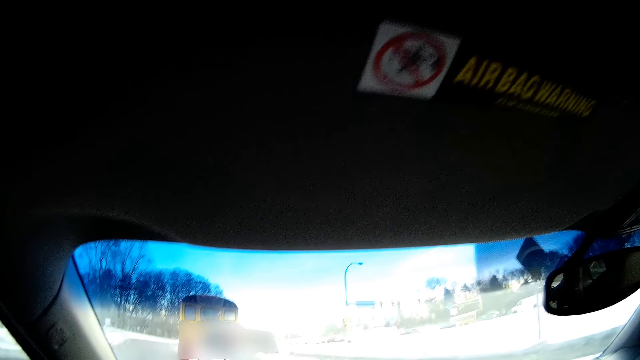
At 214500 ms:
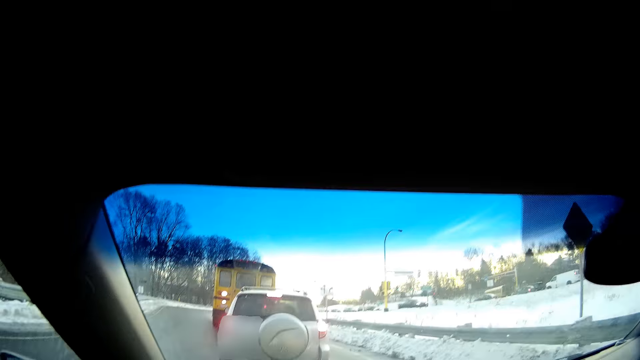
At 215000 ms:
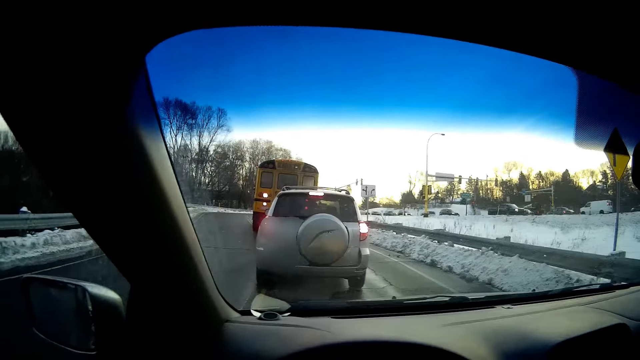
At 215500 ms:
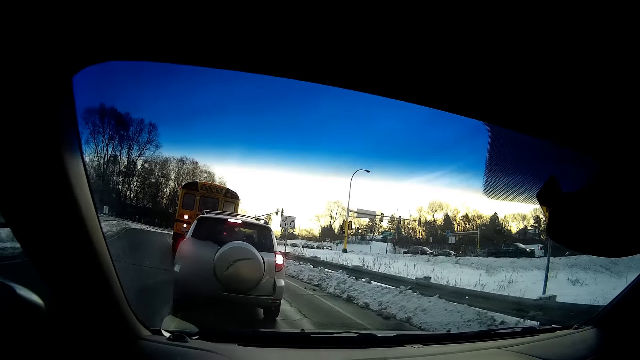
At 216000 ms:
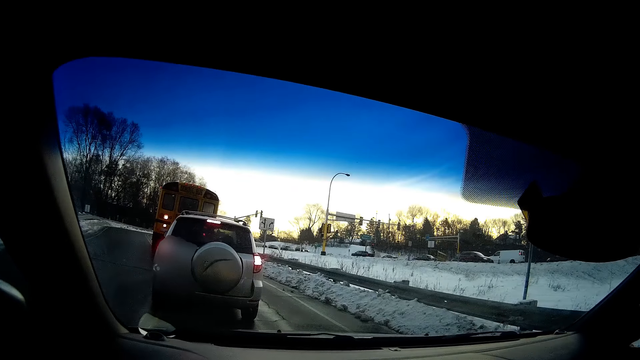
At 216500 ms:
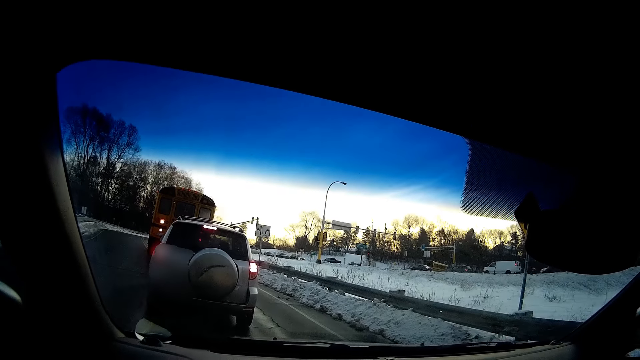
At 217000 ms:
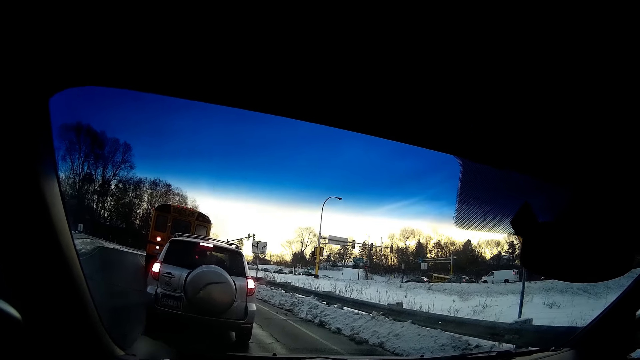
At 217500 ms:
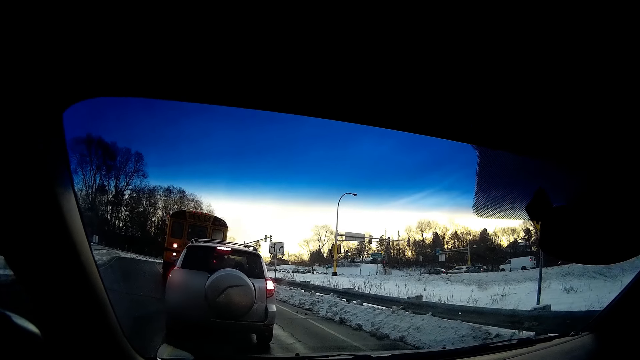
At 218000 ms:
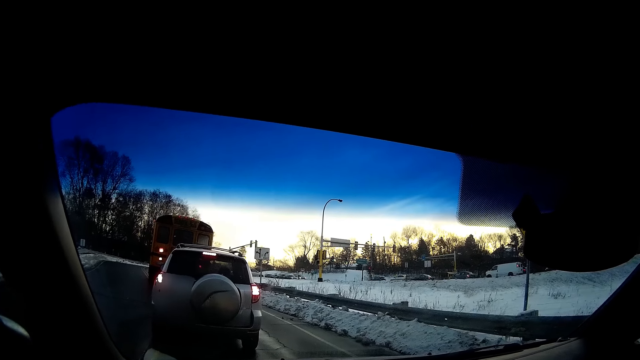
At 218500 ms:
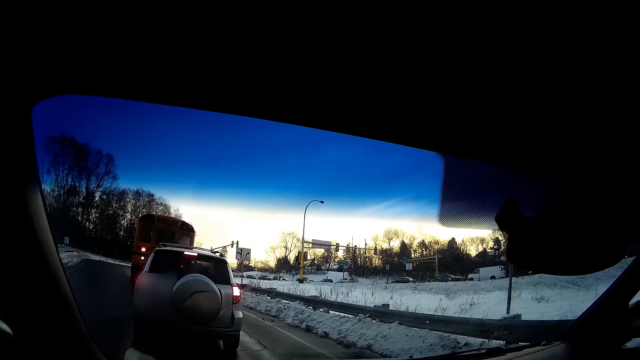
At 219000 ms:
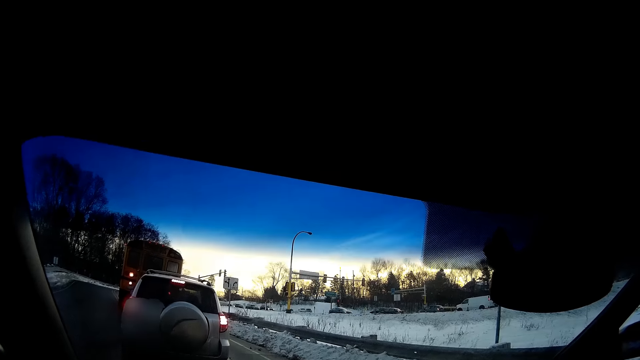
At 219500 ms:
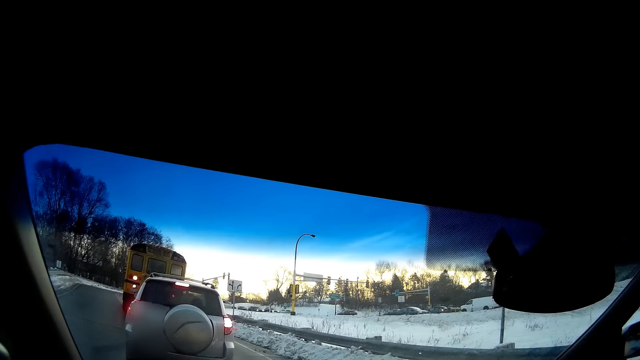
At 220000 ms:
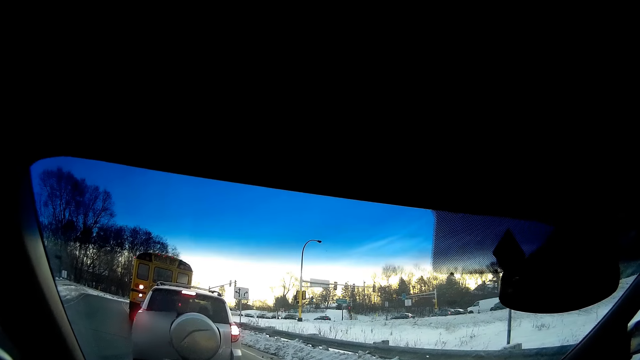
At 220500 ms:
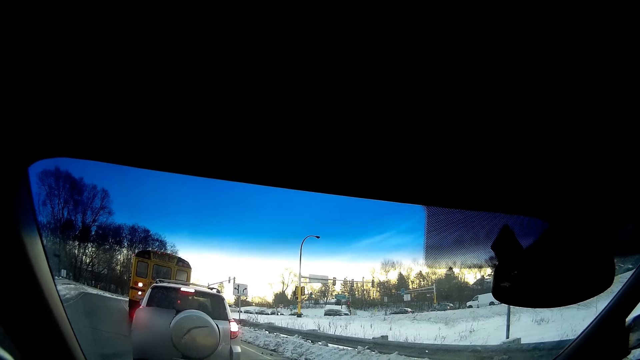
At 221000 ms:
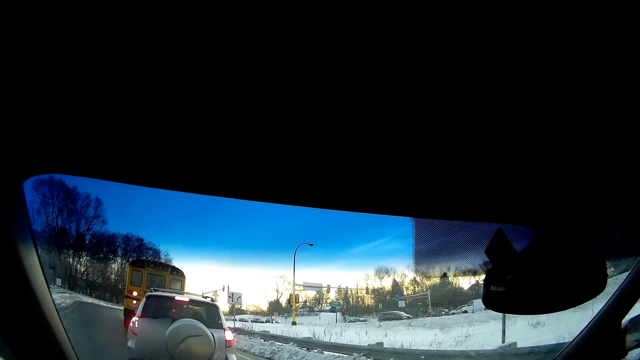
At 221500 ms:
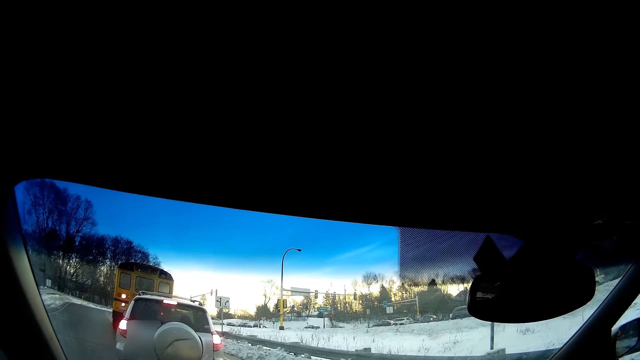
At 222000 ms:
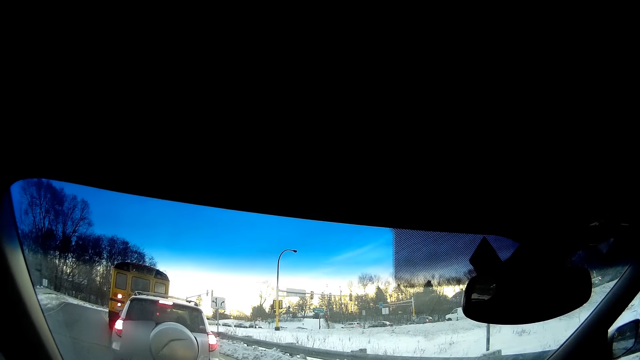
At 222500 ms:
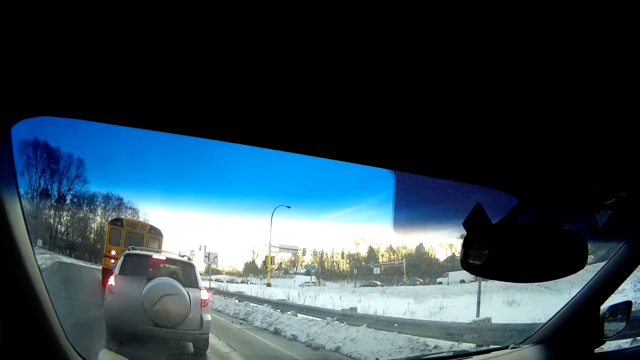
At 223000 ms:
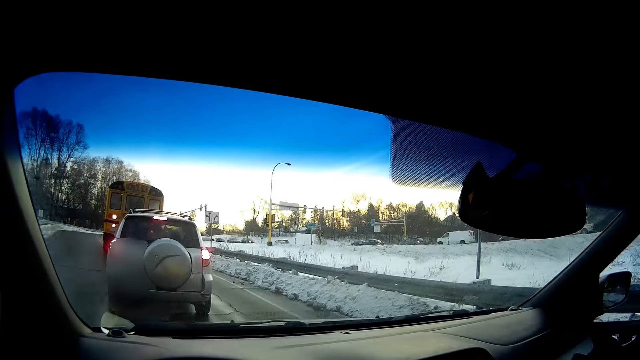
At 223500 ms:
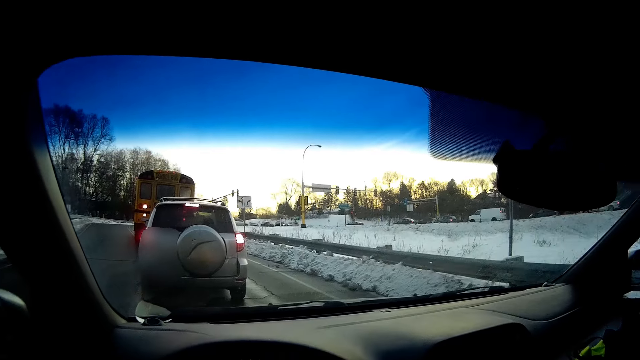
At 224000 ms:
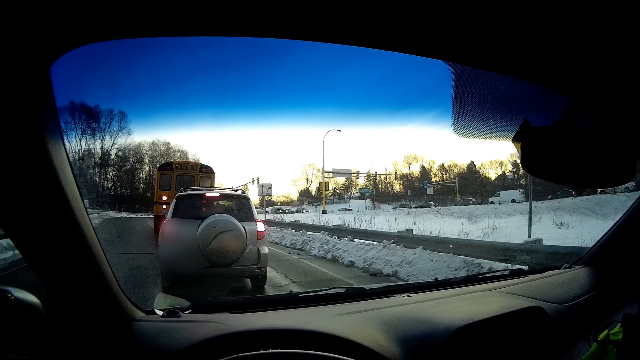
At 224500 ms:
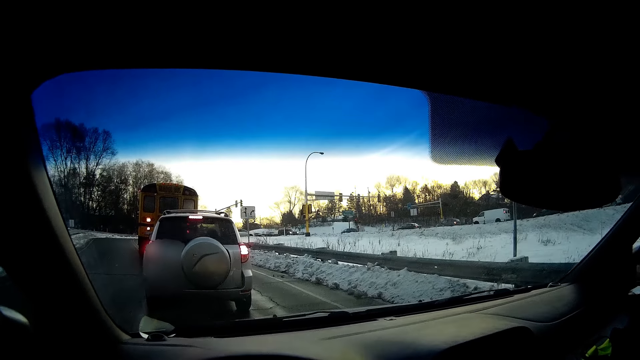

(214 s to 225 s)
The camera wearer stops on the traffic light. They look around.

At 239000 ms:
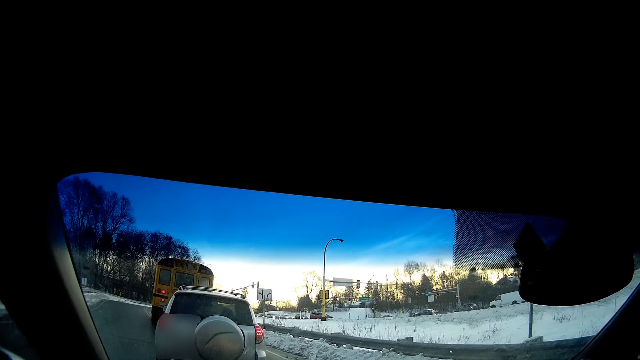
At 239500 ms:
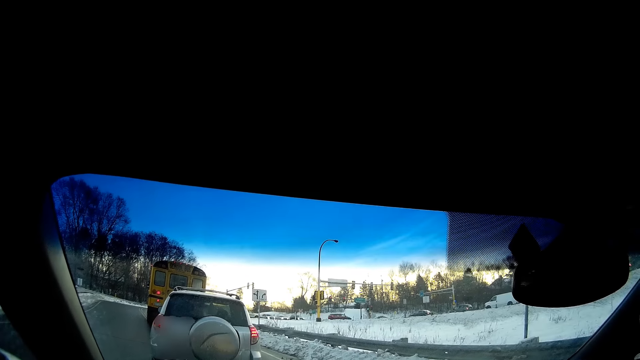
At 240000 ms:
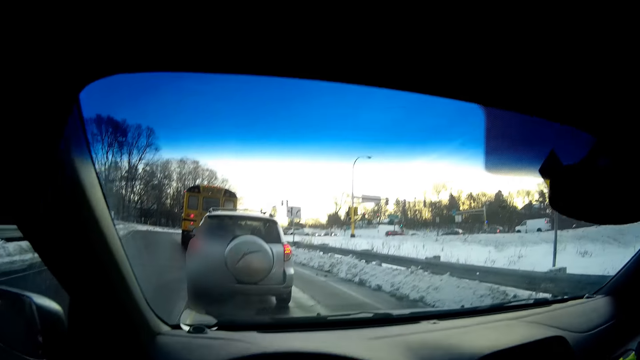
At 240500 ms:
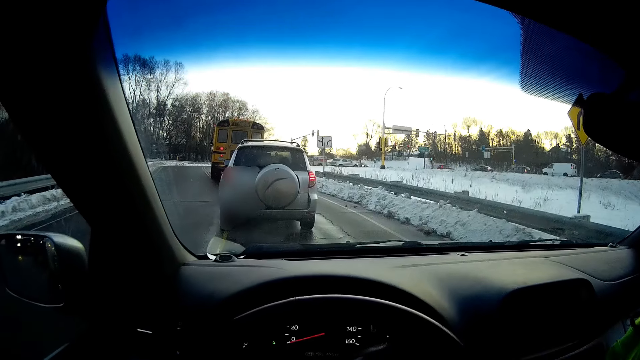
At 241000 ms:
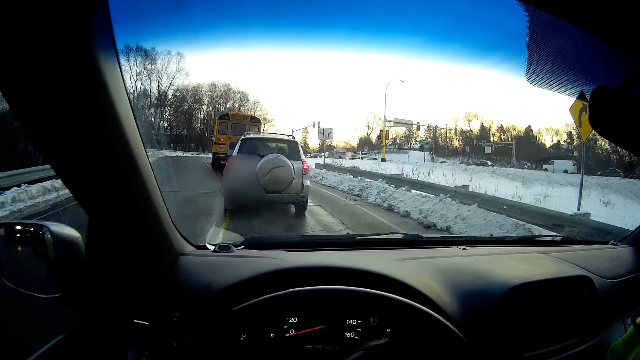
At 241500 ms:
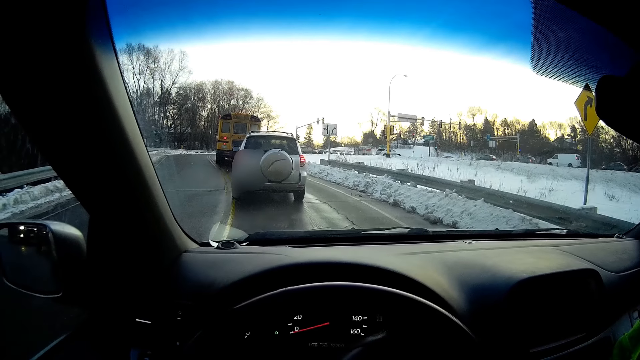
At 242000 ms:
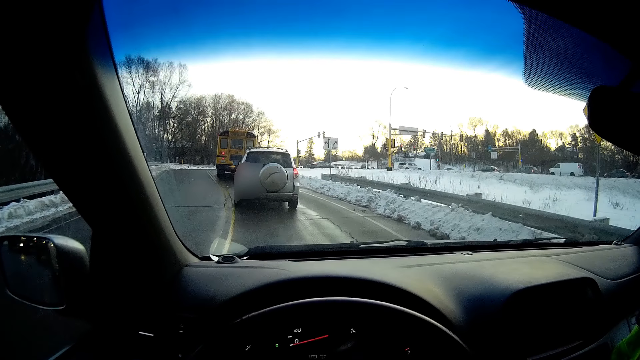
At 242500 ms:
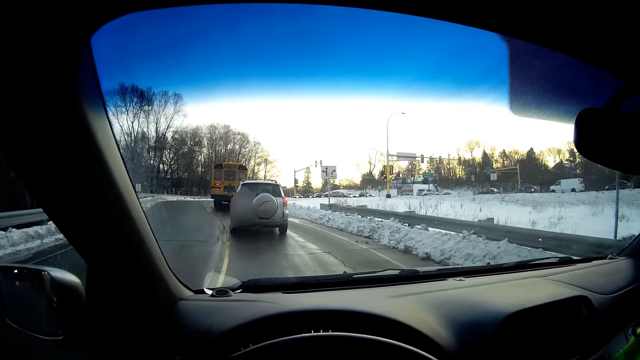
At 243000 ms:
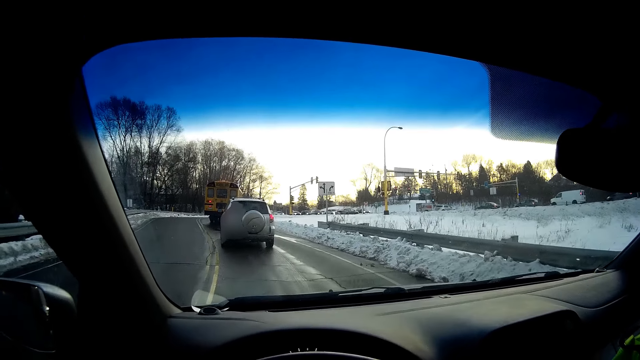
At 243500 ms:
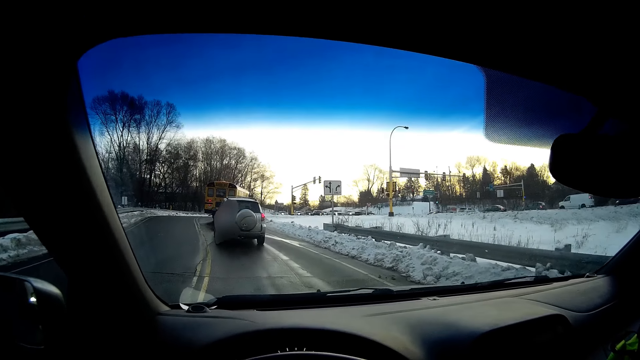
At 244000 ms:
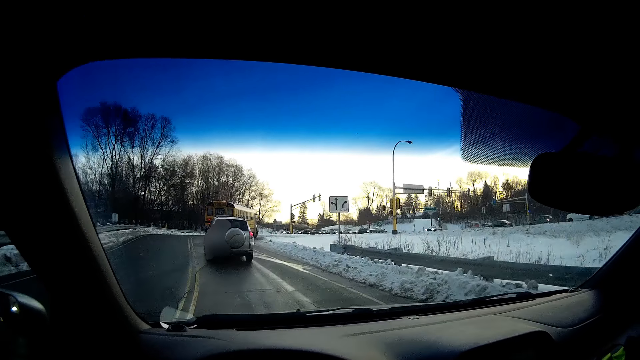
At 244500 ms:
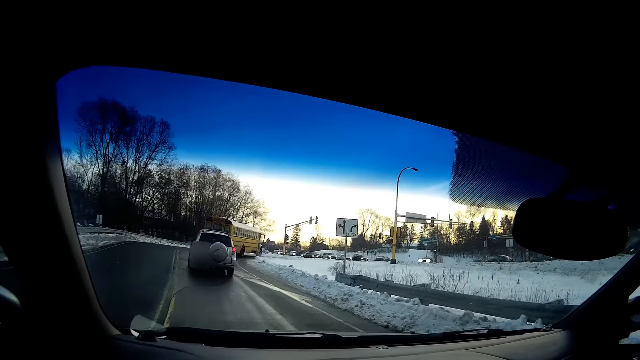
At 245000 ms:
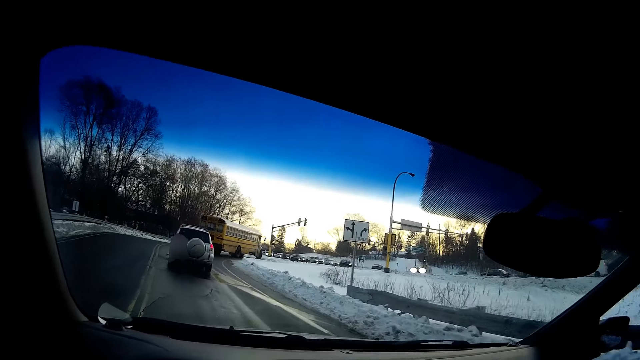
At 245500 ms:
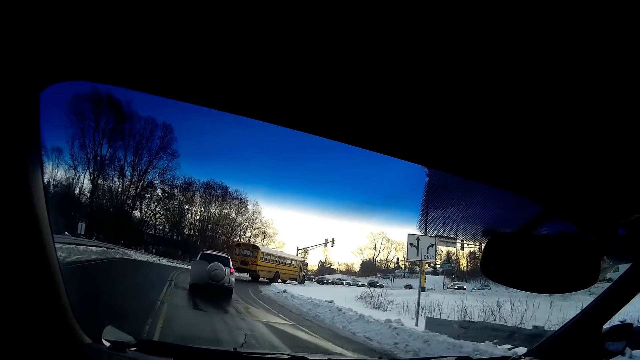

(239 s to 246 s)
The camera wearer drives the car.
